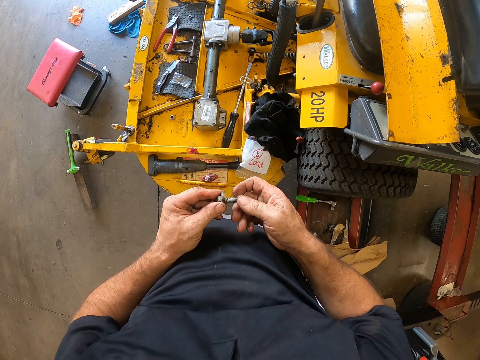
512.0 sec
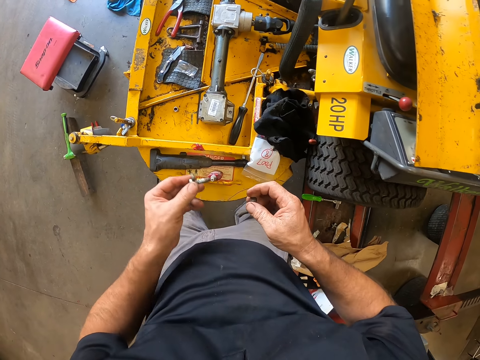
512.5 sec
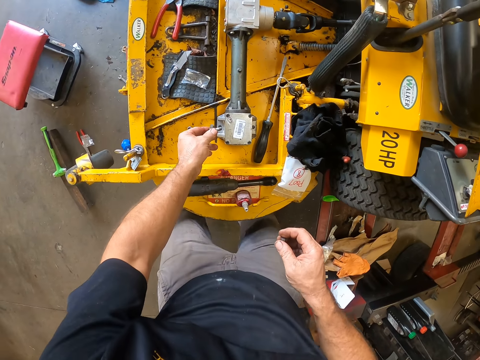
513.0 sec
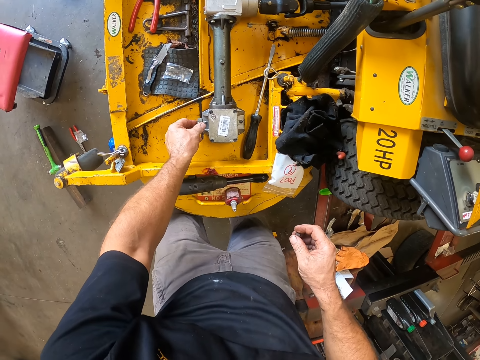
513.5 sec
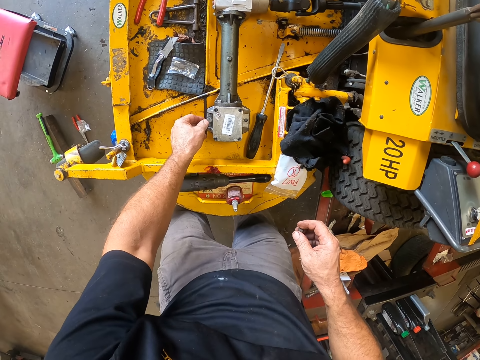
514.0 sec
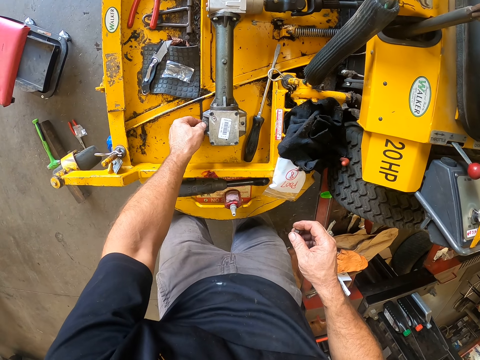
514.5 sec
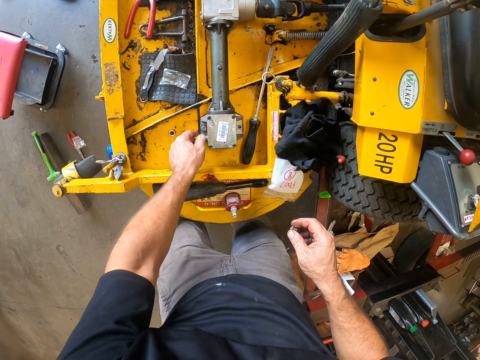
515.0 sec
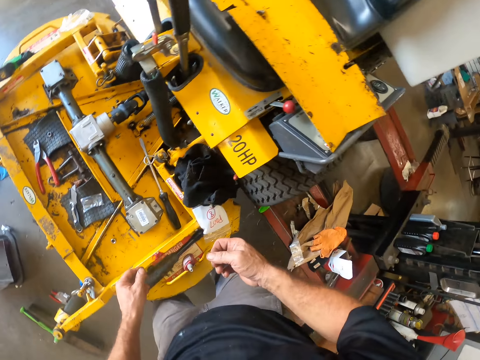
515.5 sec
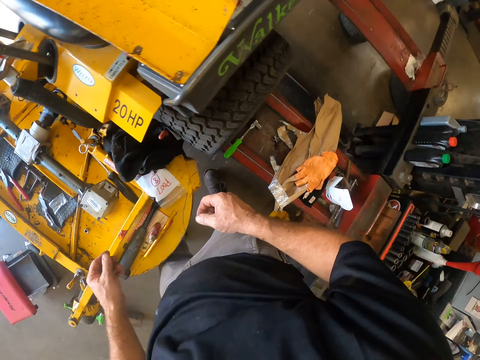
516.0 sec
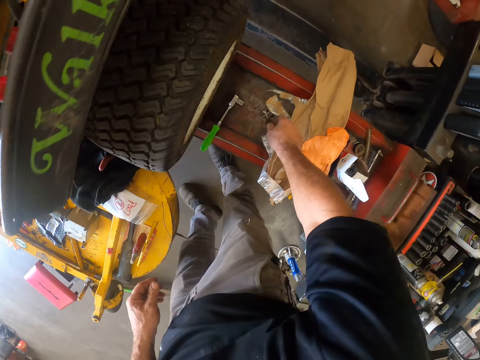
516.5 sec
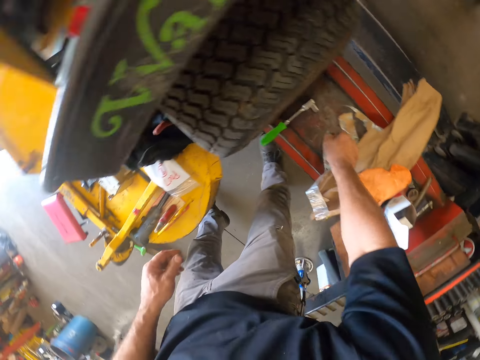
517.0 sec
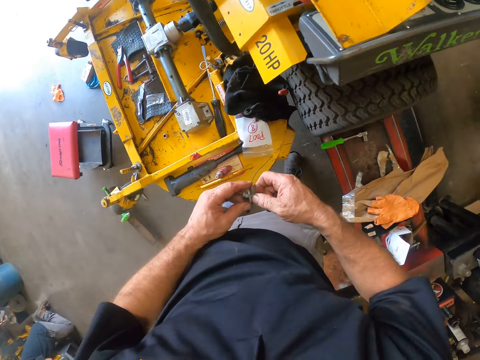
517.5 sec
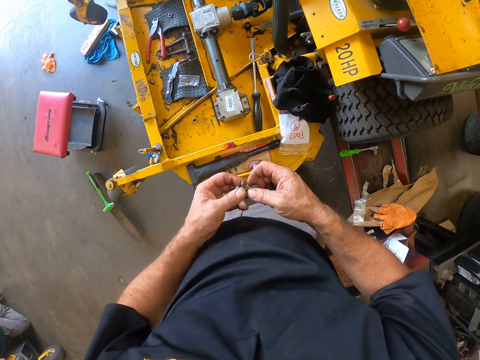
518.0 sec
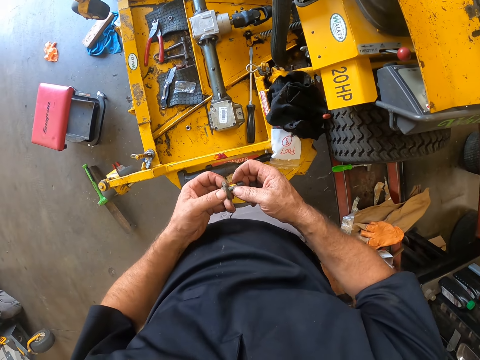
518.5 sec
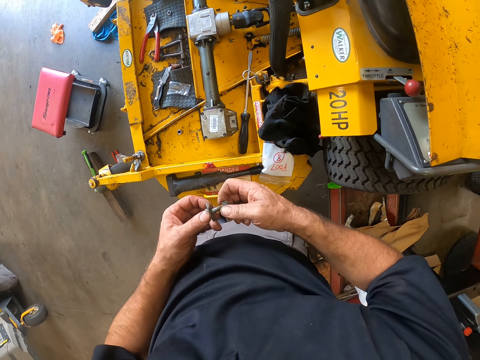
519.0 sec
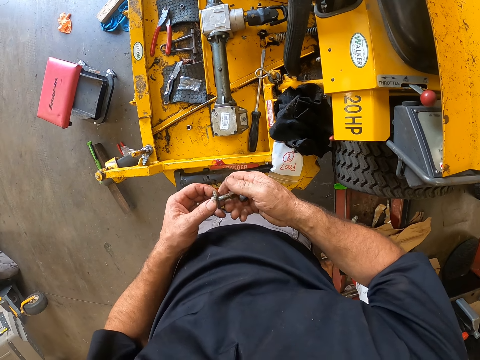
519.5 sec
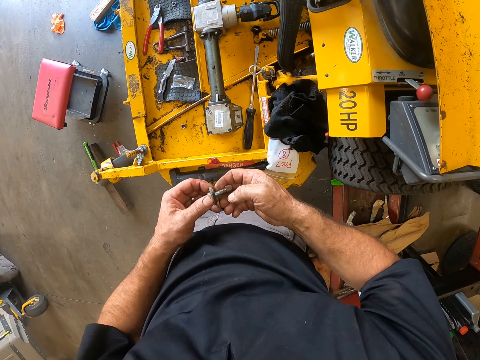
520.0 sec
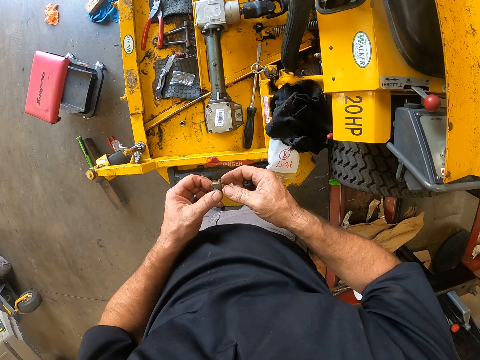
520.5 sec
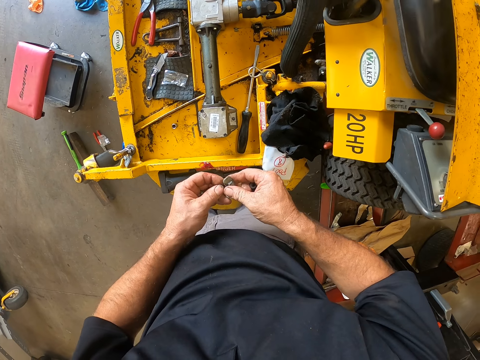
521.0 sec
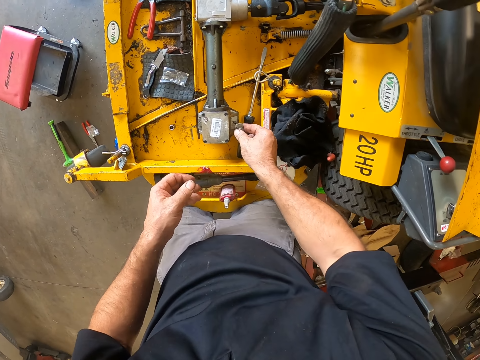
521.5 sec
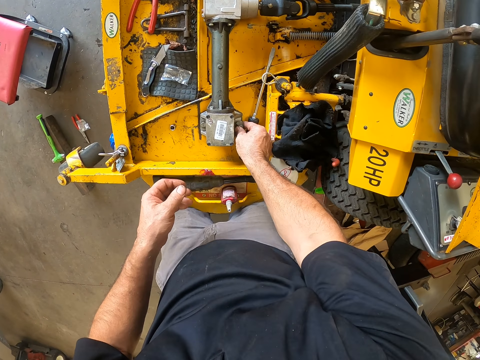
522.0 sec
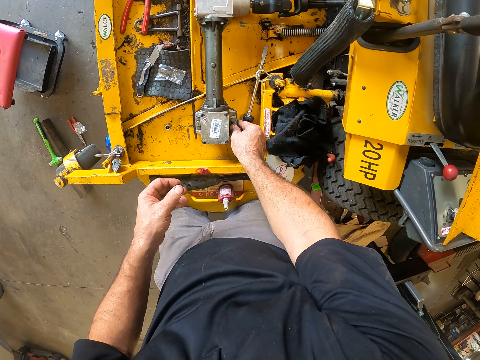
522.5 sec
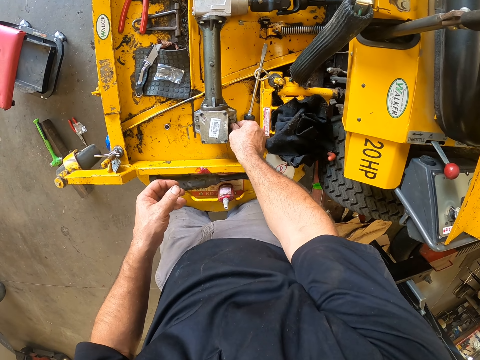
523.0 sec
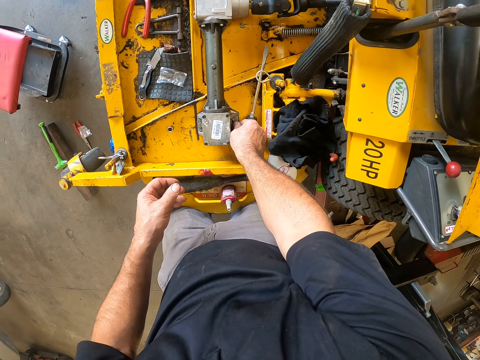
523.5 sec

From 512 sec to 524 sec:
The camera wearer loosens a nut from the Ti crank bolt. He puts the bolt in the Ti crank bolt in the round-pipe-with-flanges. He moves his hand. He drops the nut on the auto lift with his right hand. He picks up the Ti crank bolt on the auto lift with his right hand. He holds the bolt with the other hand. He loosens the nut from the Ti crank bolt. He holds the bolt with the other hand. He puts the bolt in the Ti crank bolt in the round-pipe-with-flanges with his right hand.

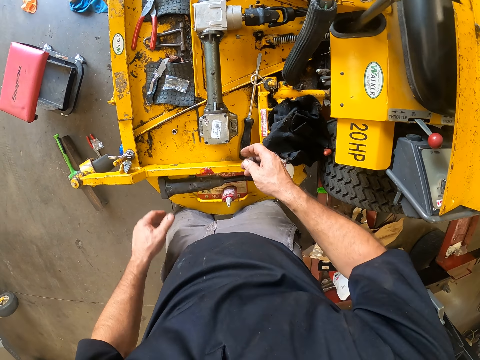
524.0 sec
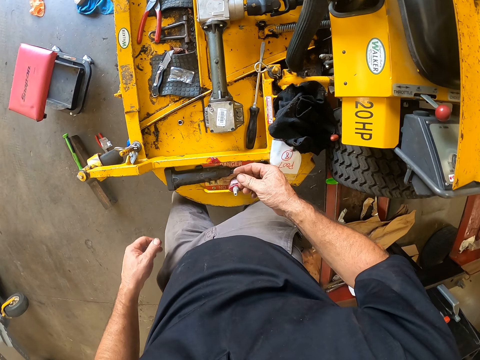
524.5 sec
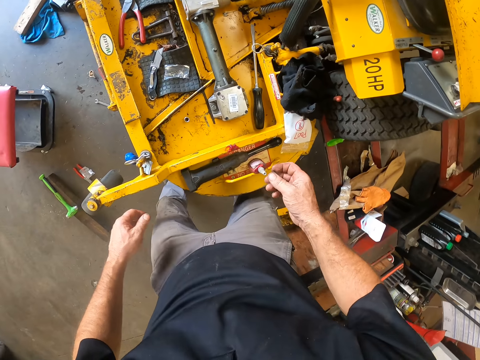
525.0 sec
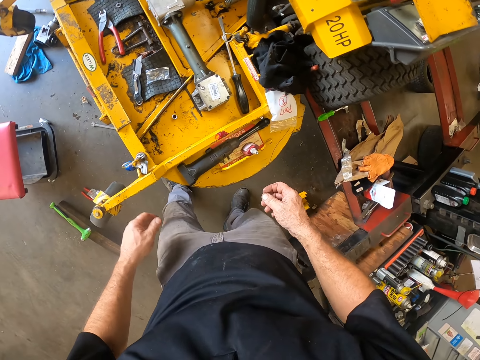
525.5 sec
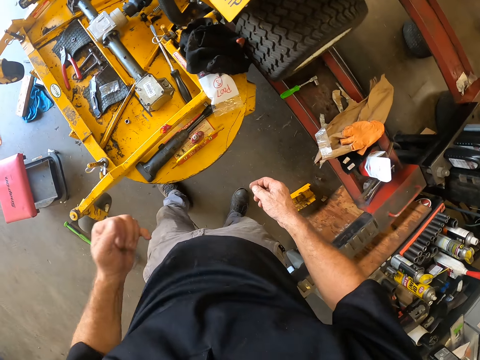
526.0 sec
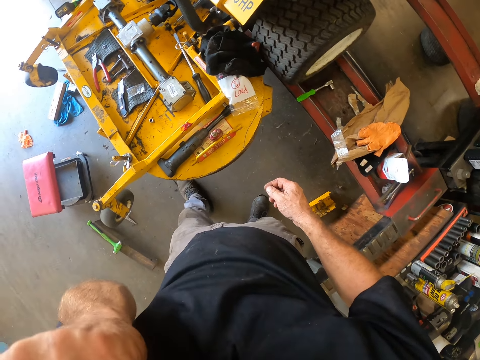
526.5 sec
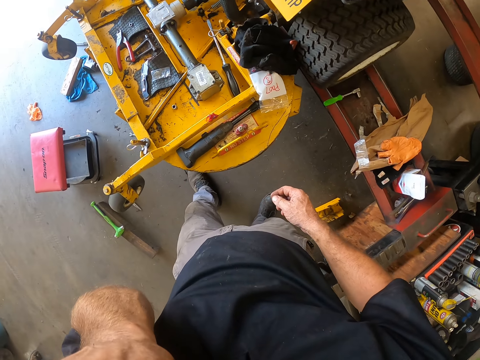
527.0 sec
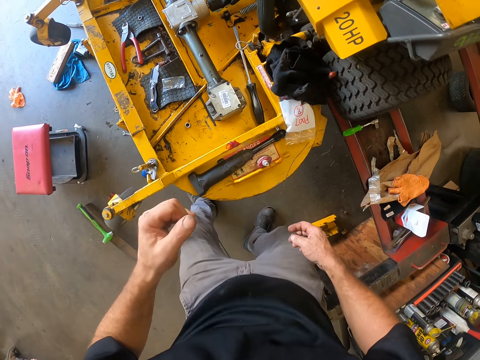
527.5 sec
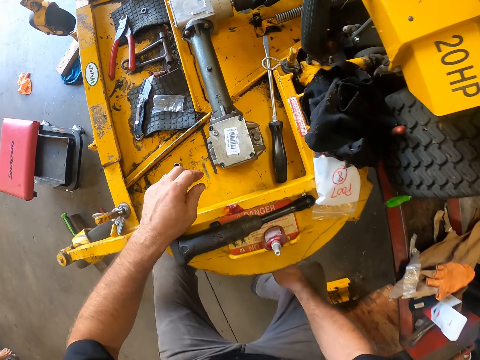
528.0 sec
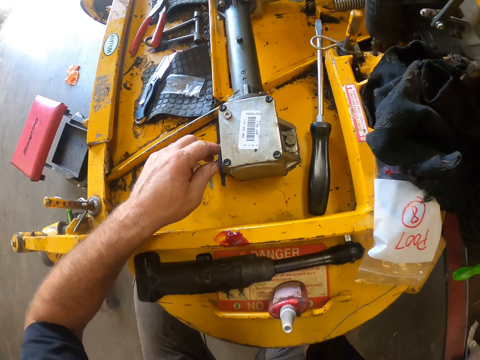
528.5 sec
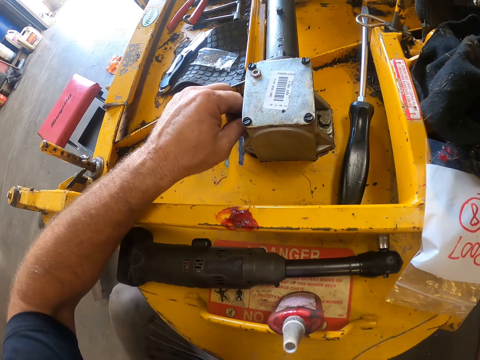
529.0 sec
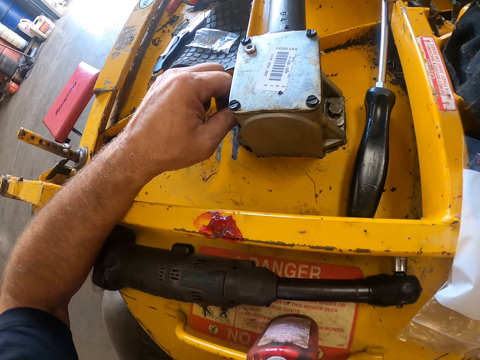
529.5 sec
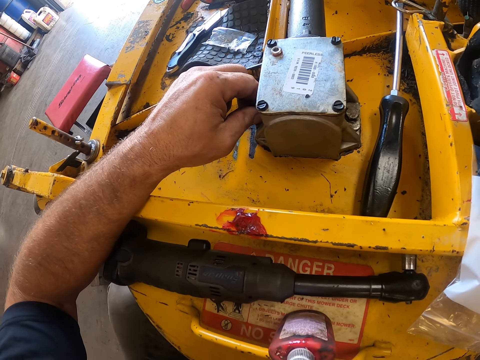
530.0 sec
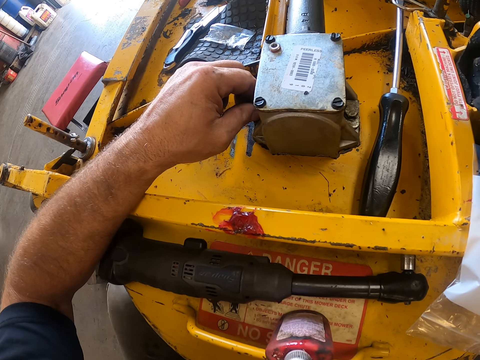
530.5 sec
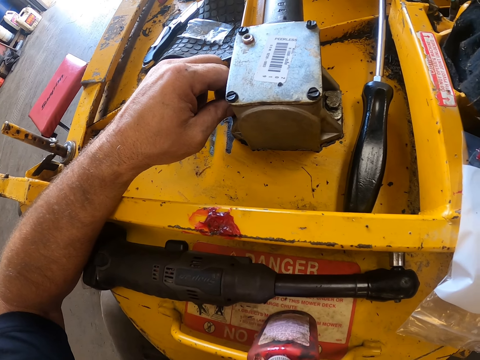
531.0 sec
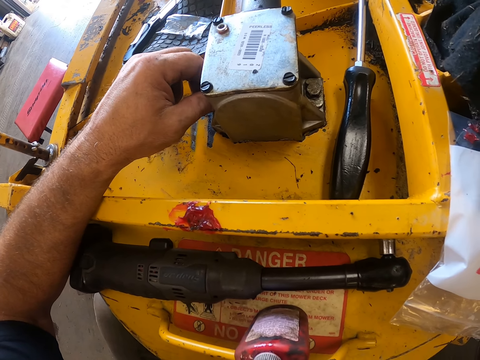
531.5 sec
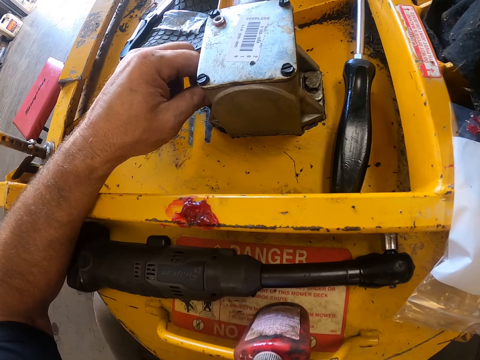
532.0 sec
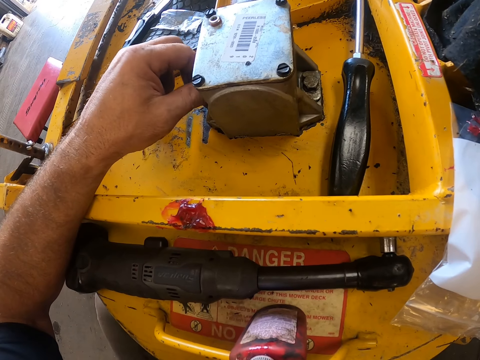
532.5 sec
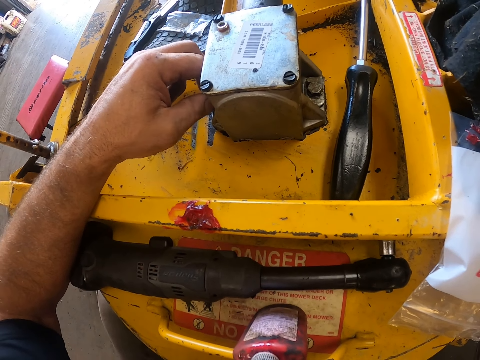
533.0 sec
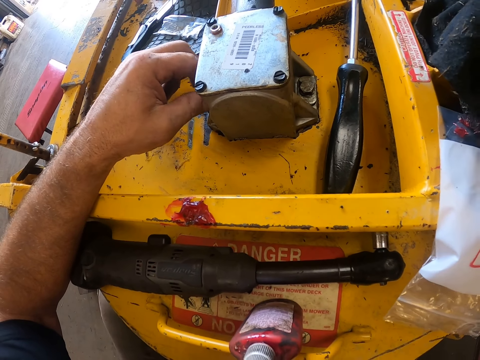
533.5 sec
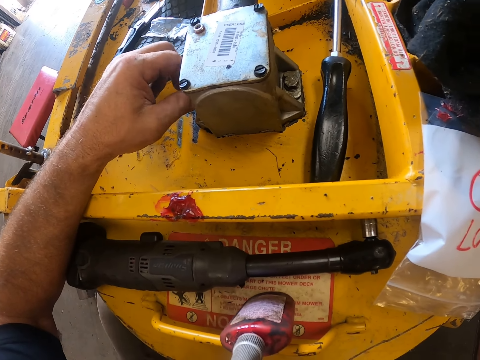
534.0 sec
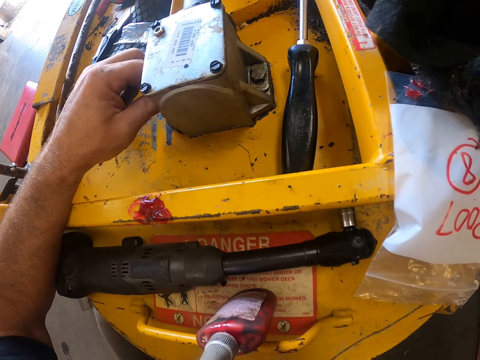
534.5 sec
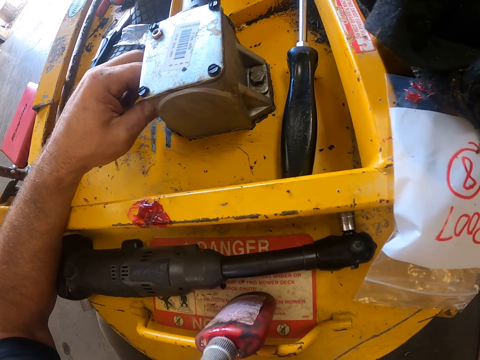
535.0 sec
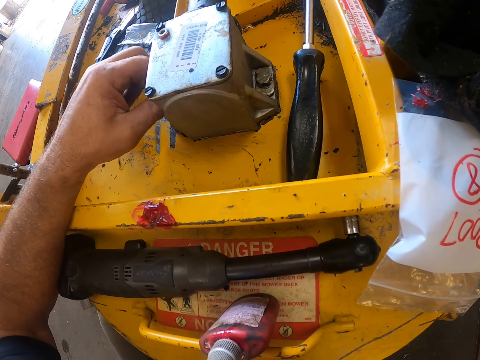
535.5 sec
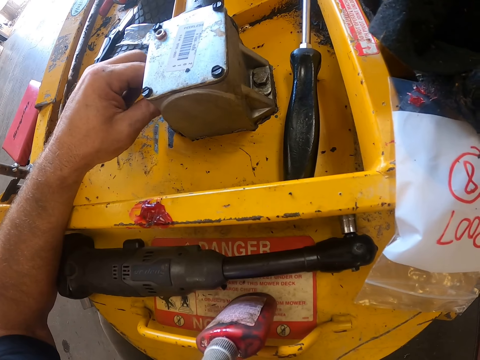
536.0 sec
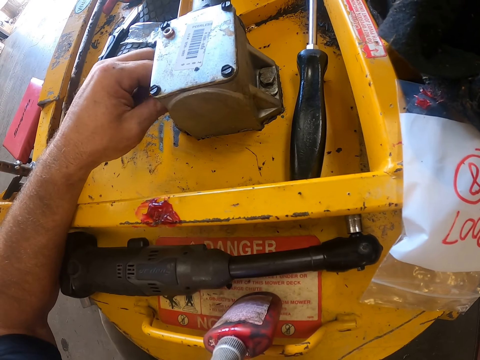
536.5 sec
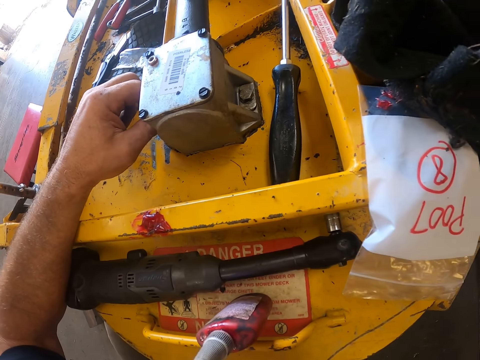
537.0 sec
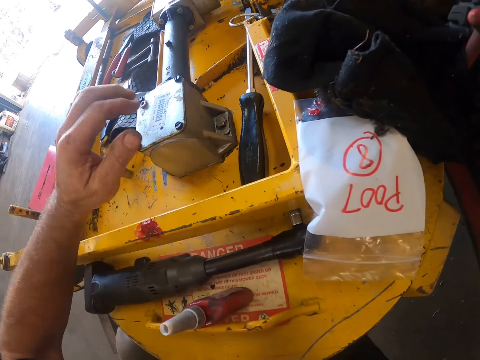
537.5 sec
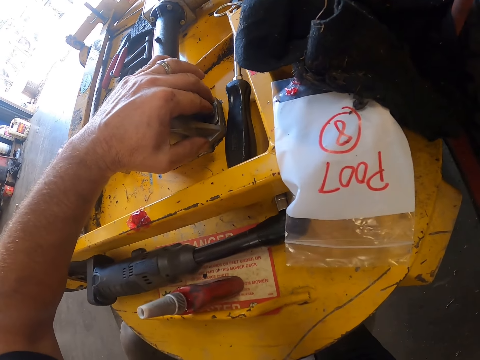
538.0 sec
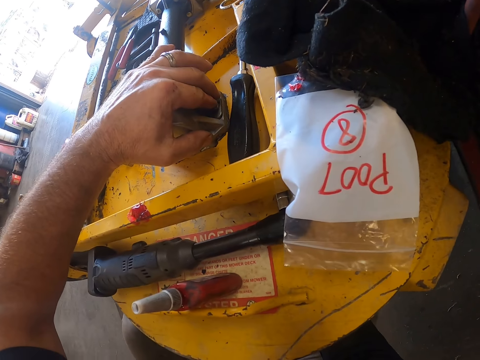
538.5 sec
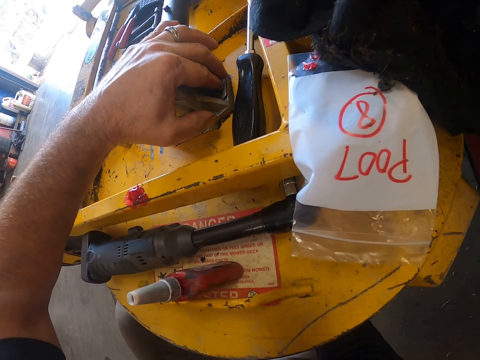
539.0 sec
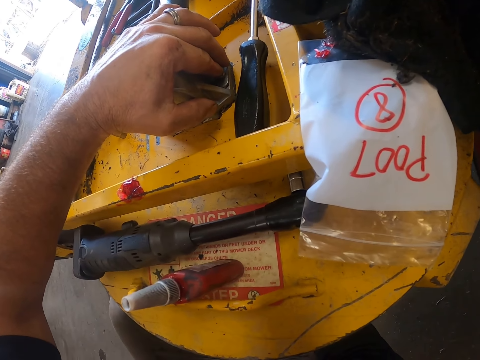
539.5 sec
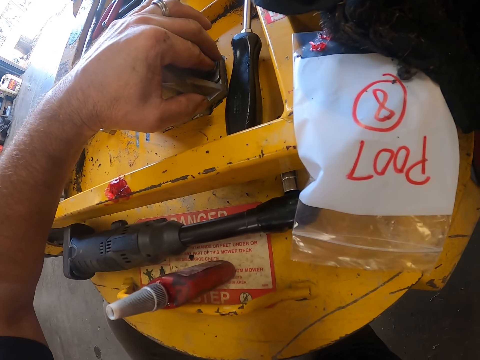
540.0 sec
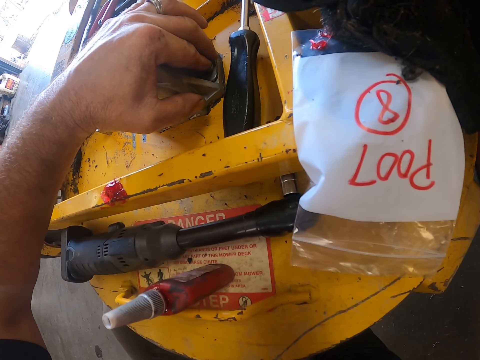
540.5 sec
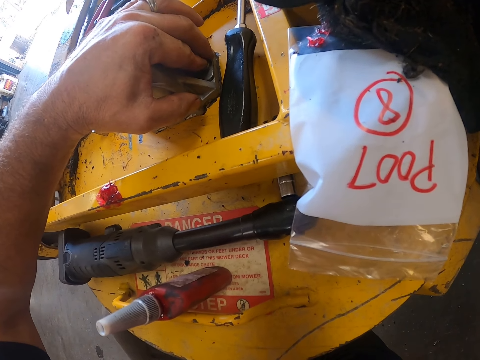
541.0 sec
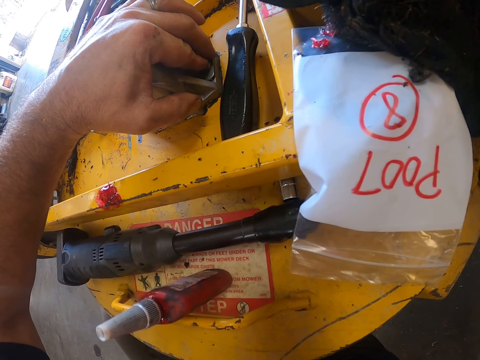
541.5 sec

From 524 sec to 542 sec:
The camera wearer touches his trouser, moves to the other side and rubs his trouser. He raises his left hand to his face. He moves his hand away from the face. He squats down. He moves his hand to the bolt. He bolts the Ti crank bolt in the round-pipe-with-flanges with his left hand. He removes his hand from the bolt, moves the left hand and holds the bolt.
